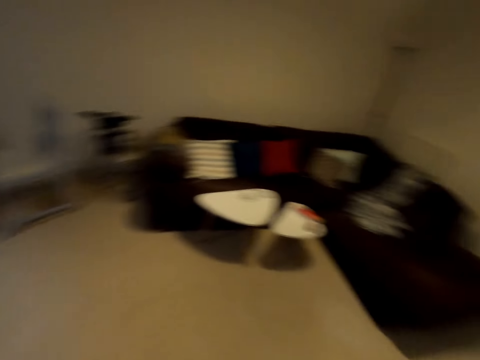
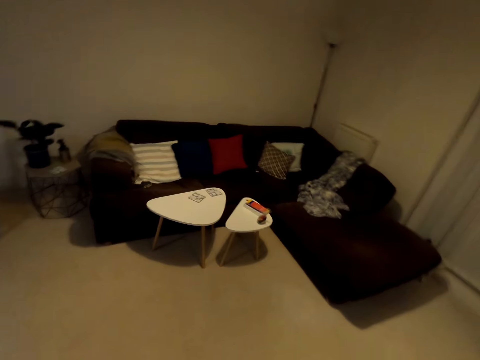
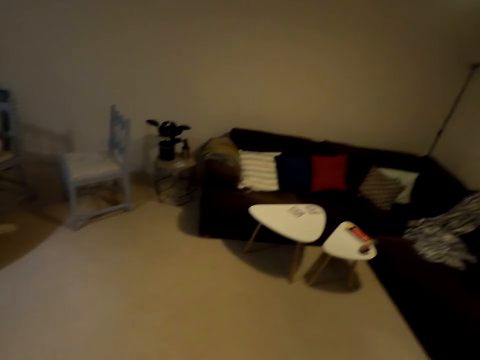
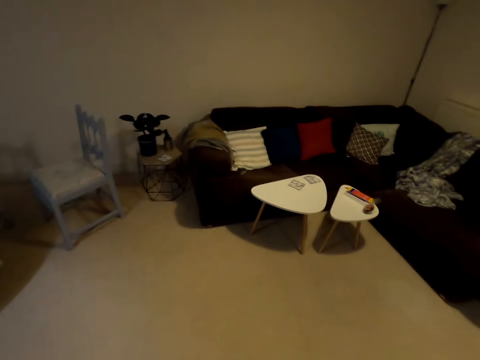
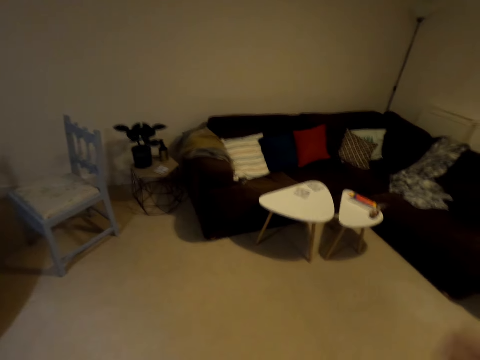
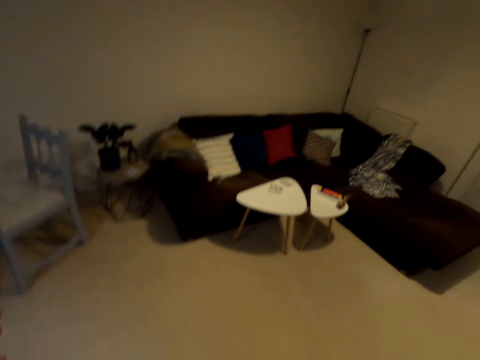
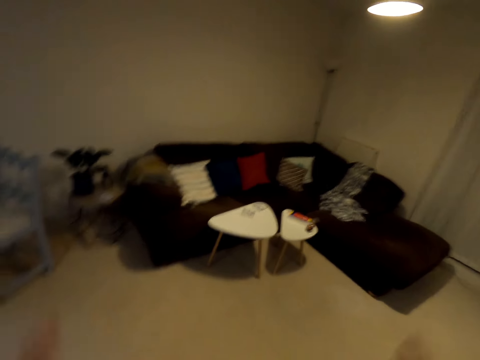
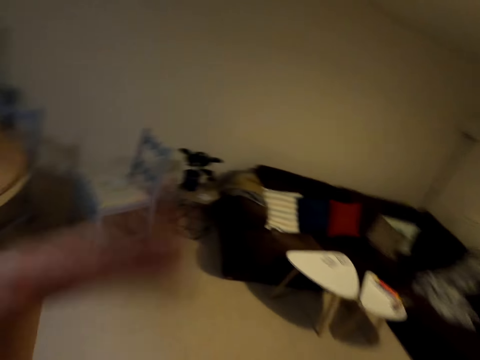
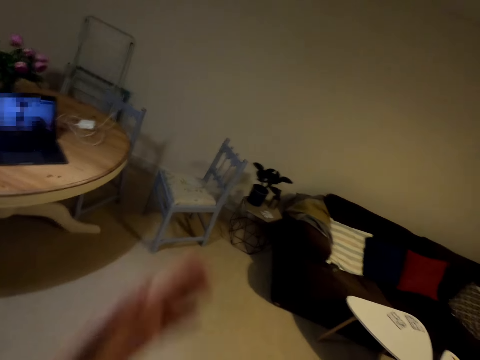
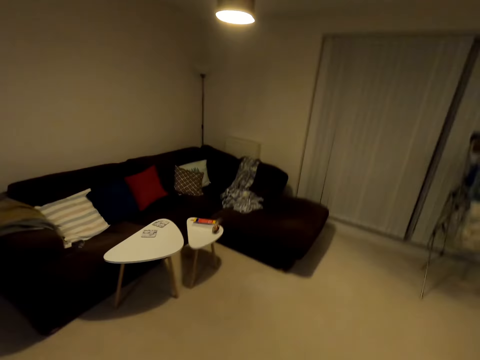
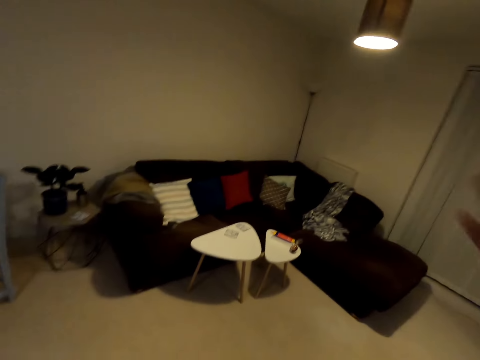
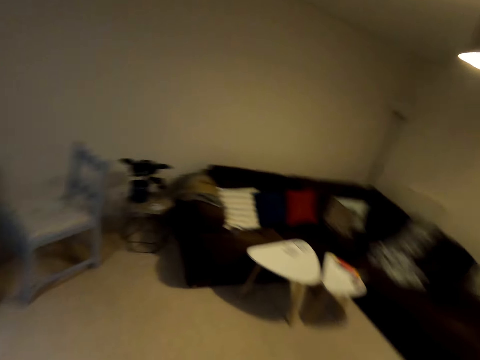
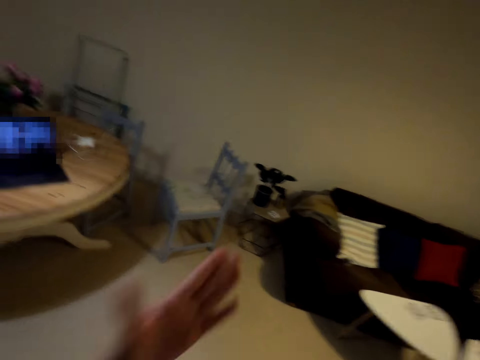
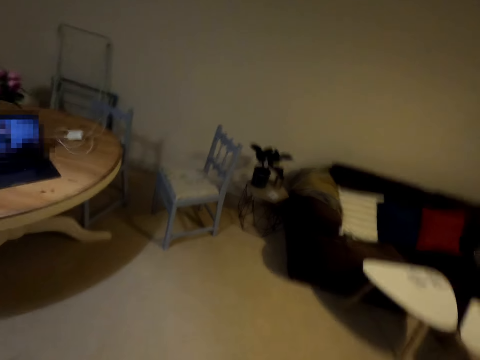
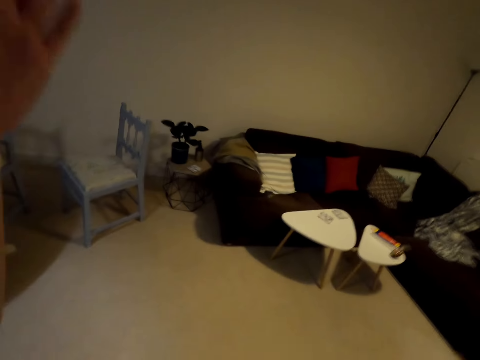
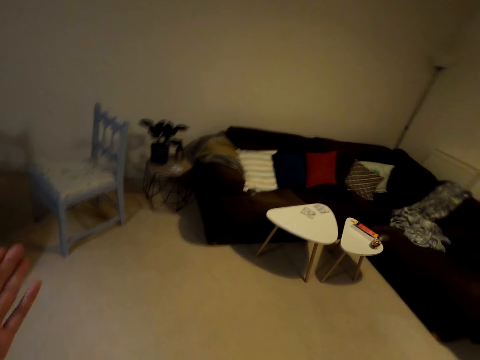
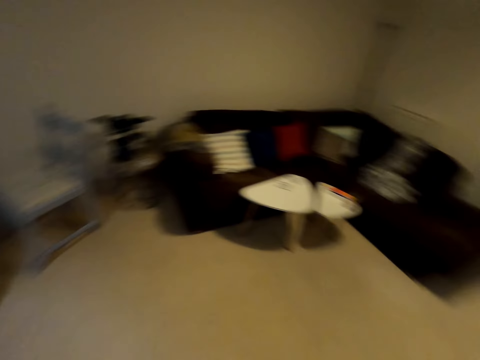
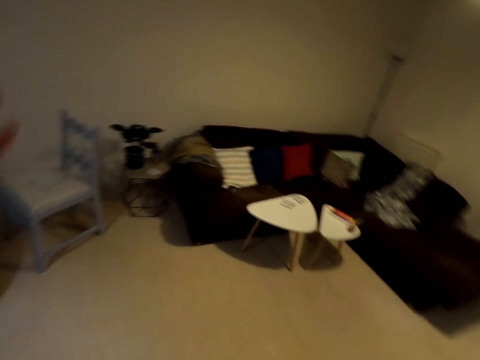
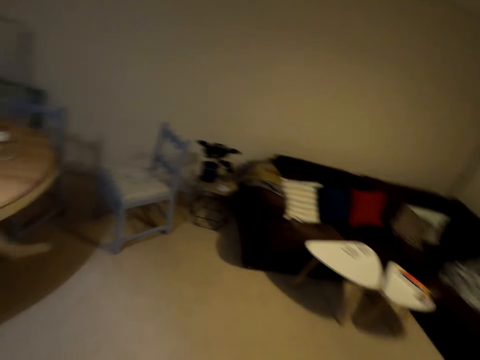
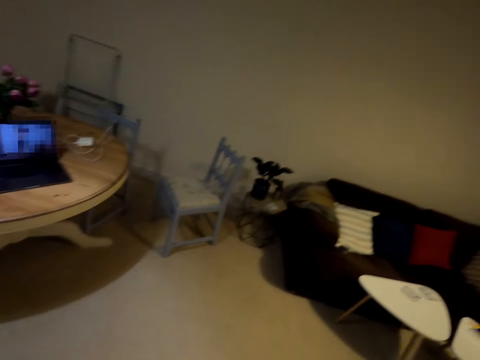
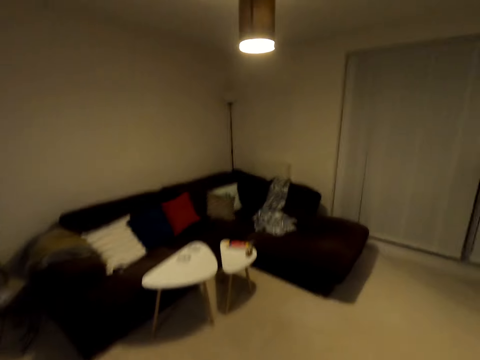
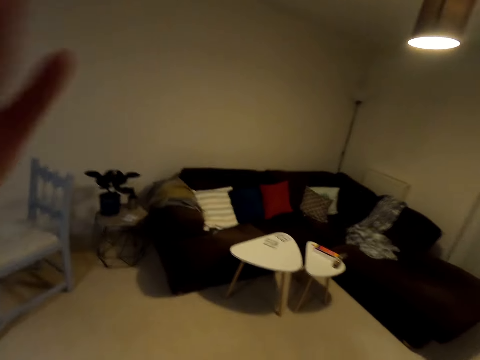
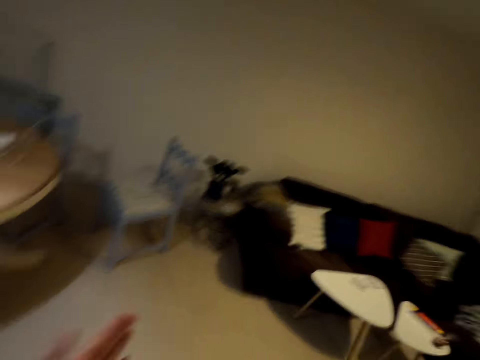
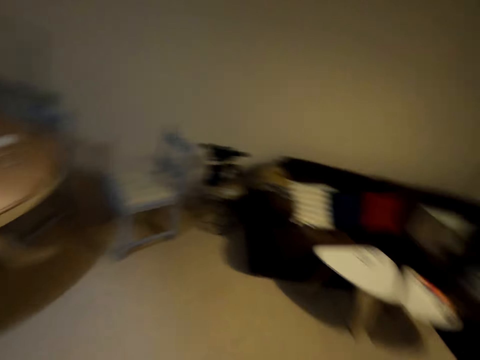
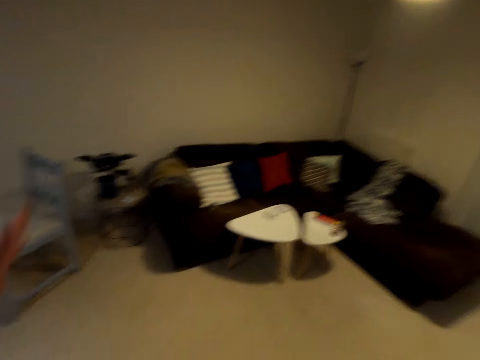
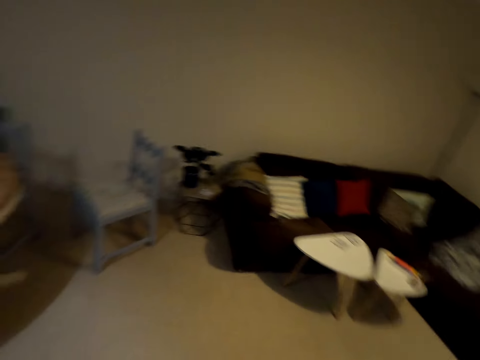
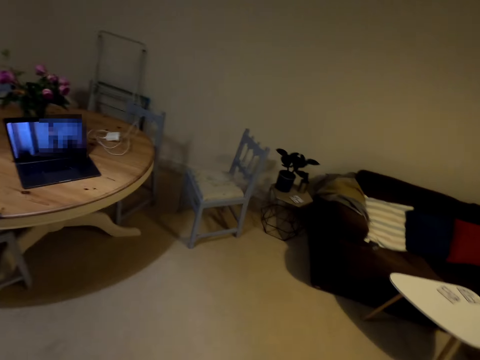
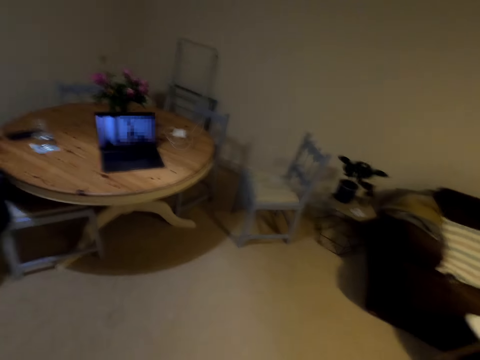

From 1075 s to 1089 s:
The camera wearer looks around. They dance in the house.

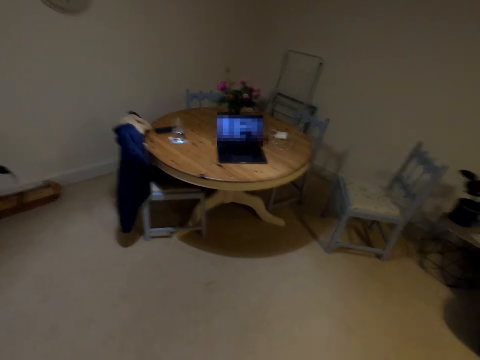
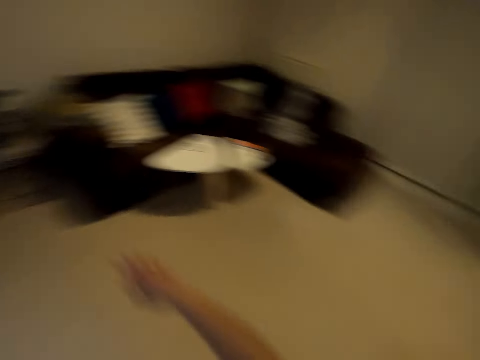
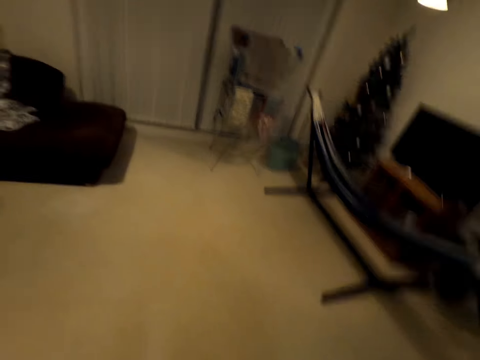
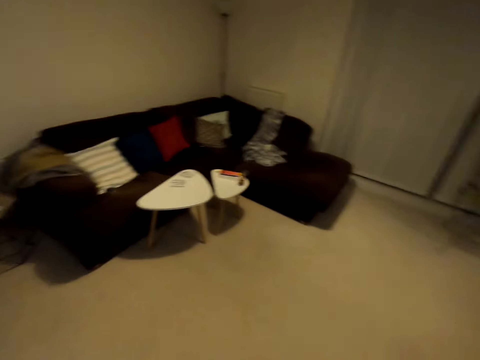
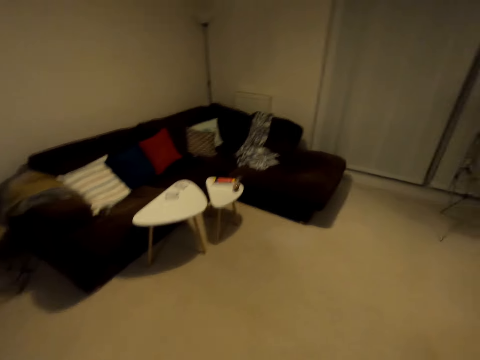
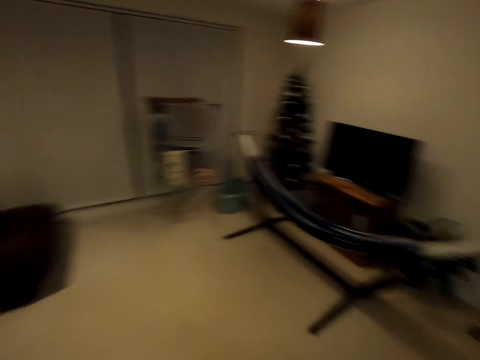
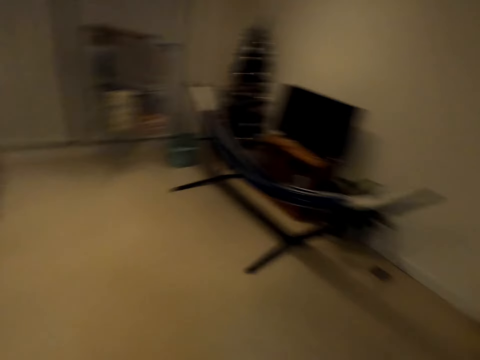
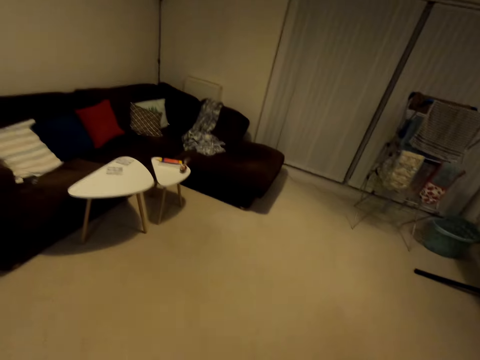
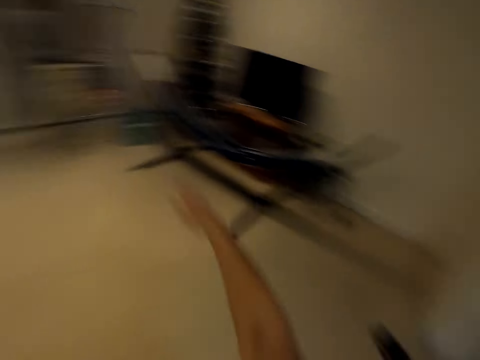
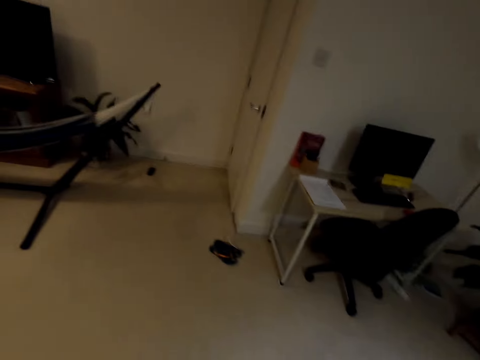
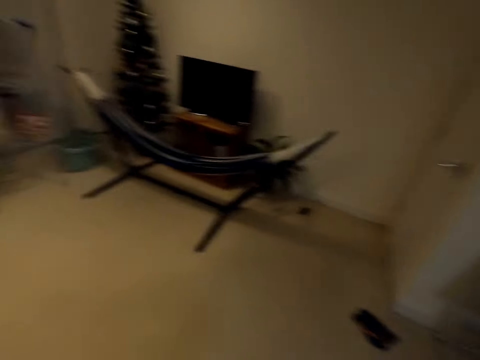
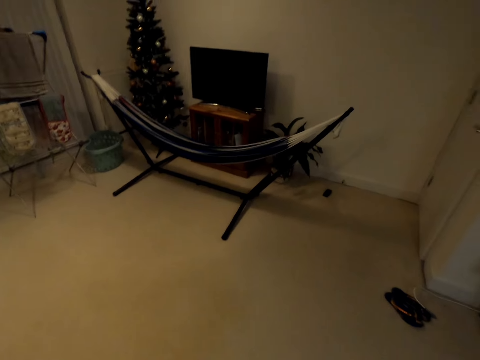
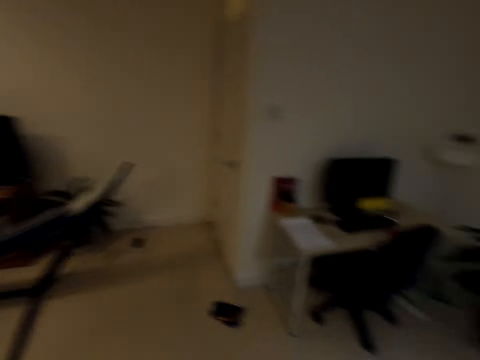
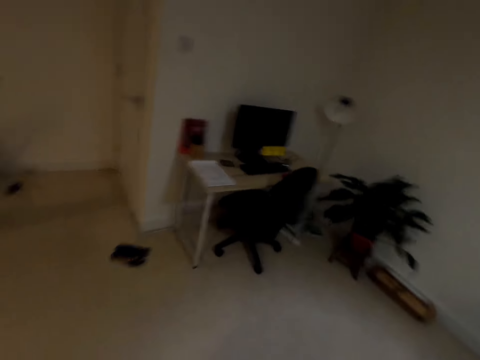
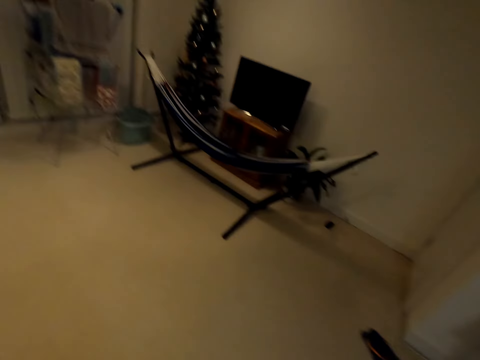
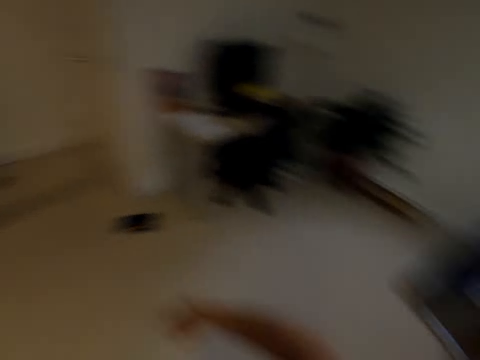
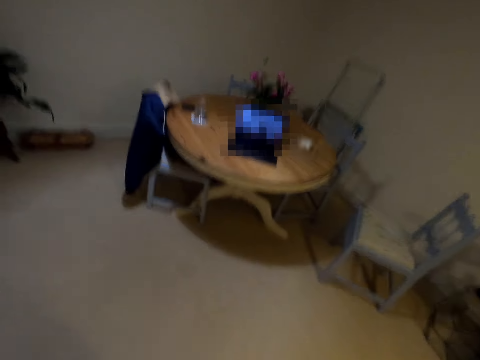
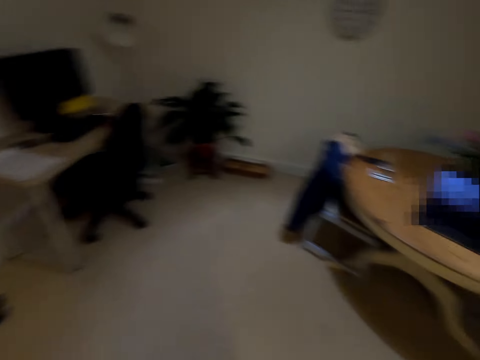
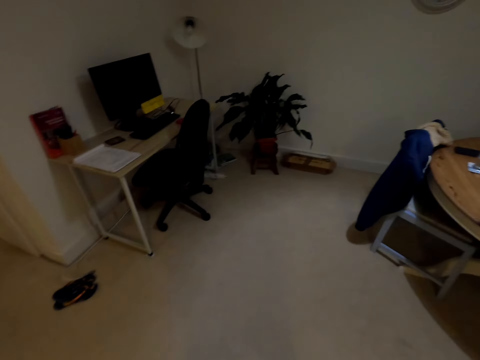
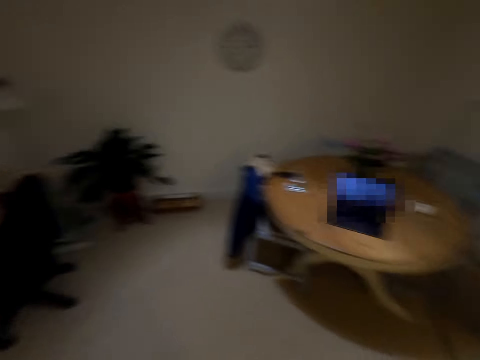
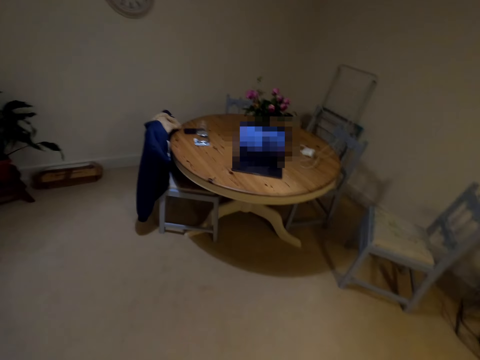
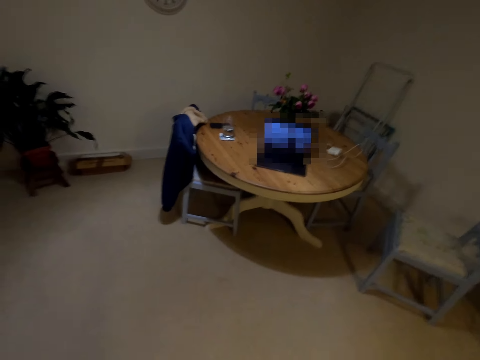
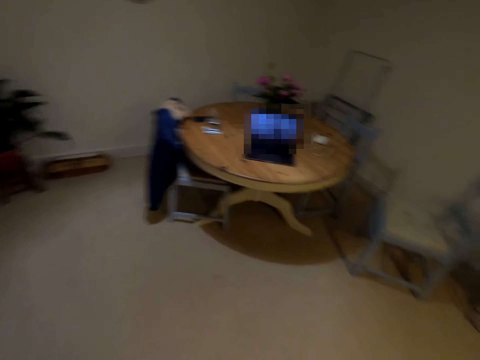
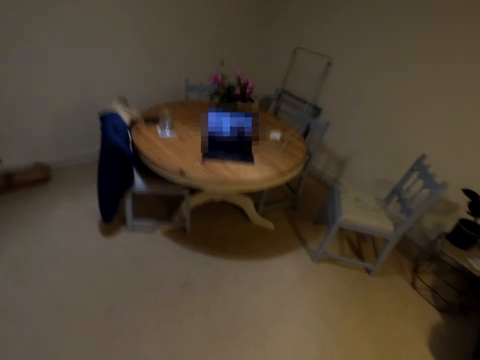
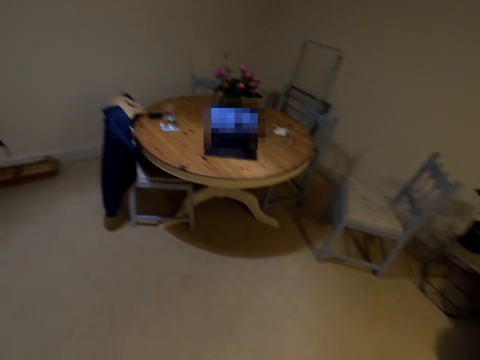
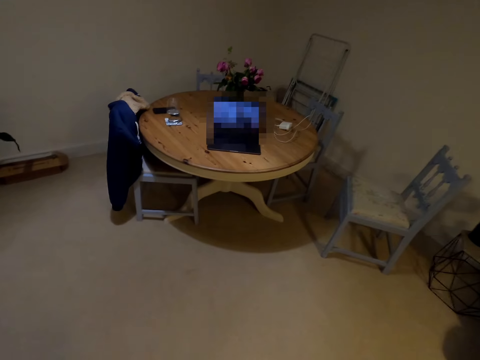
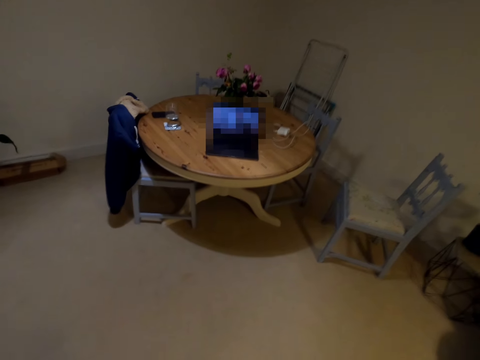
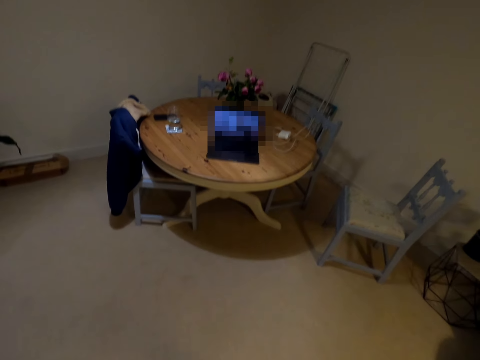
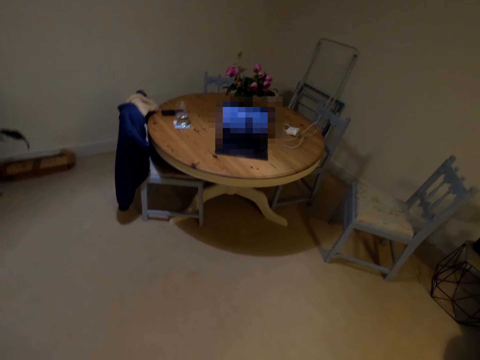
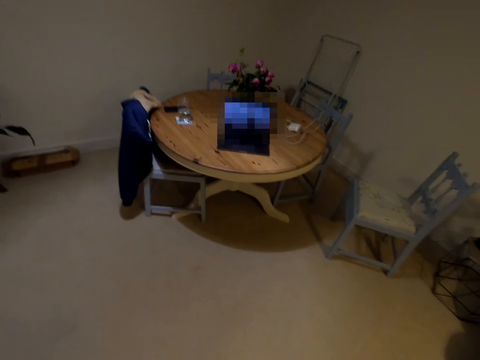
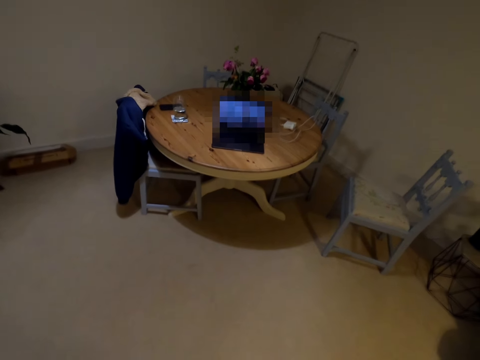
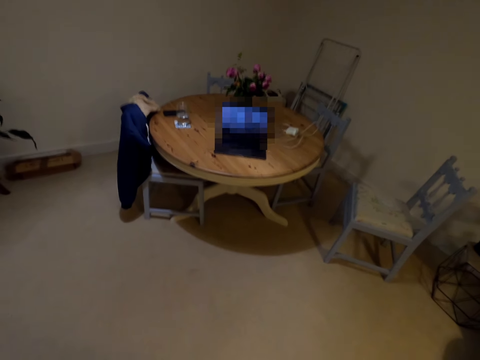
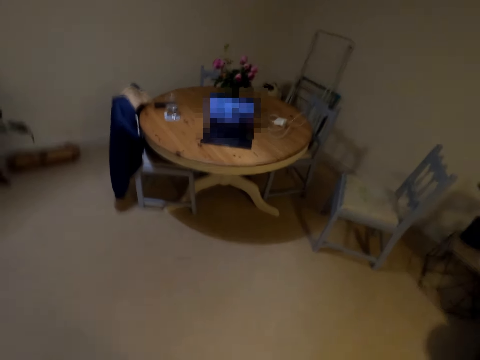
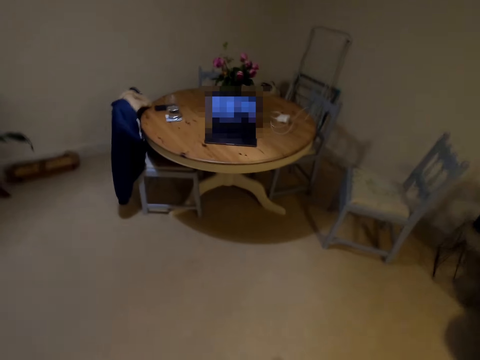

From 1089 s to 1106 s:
The camera wearer looks around the house. They dance in the house. They stare at the laptop. They dance in the house.
